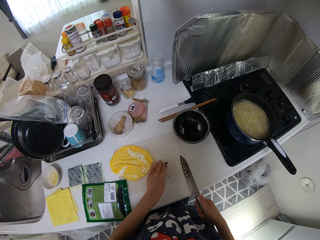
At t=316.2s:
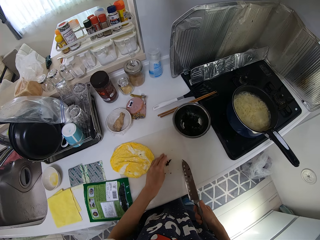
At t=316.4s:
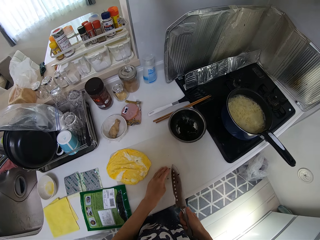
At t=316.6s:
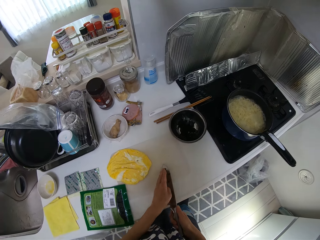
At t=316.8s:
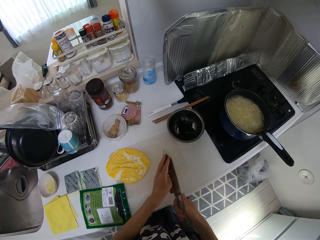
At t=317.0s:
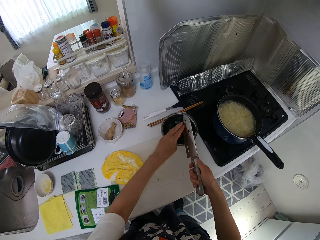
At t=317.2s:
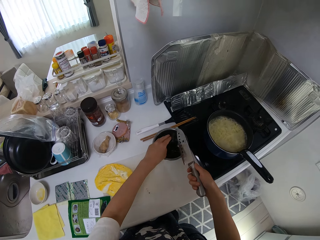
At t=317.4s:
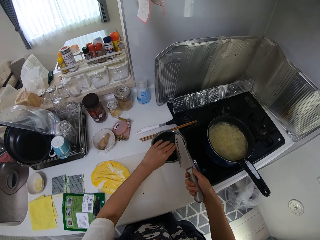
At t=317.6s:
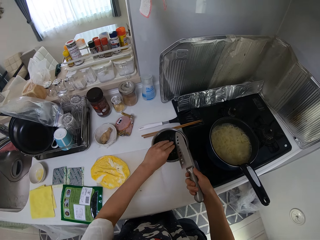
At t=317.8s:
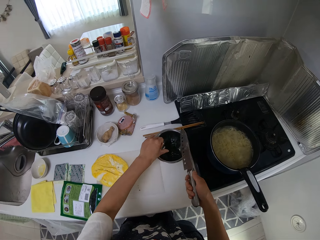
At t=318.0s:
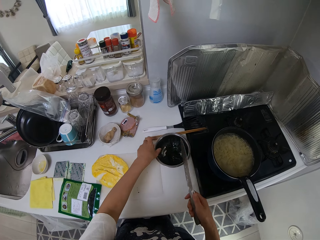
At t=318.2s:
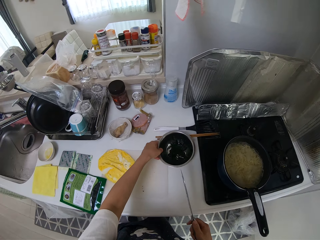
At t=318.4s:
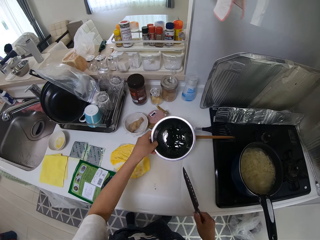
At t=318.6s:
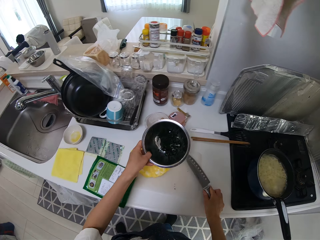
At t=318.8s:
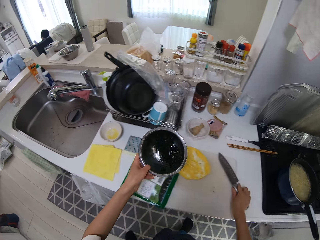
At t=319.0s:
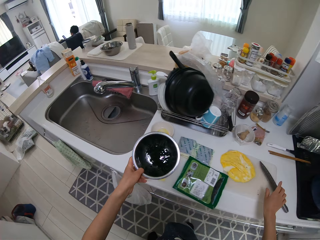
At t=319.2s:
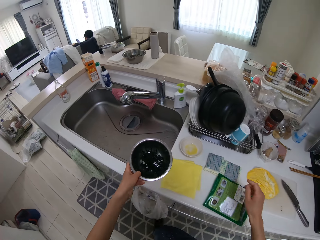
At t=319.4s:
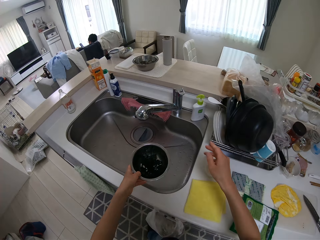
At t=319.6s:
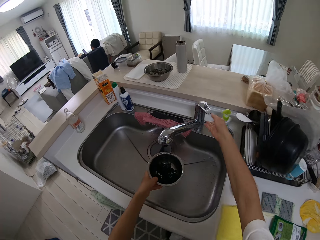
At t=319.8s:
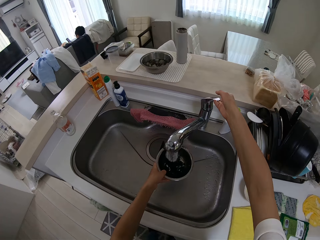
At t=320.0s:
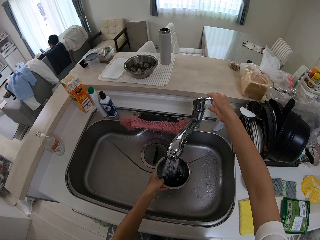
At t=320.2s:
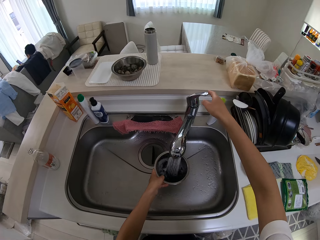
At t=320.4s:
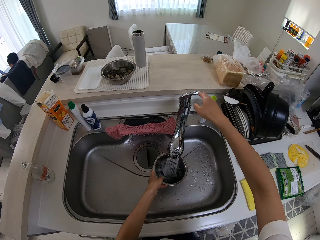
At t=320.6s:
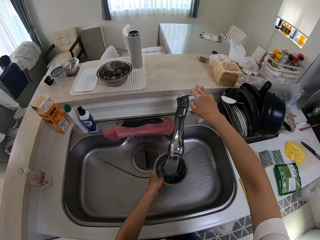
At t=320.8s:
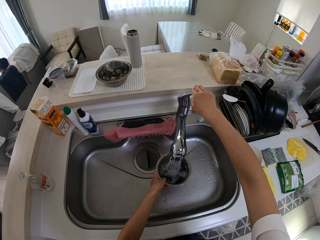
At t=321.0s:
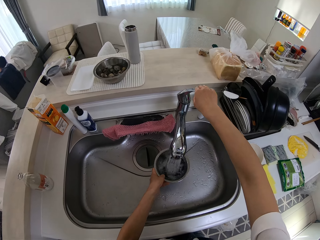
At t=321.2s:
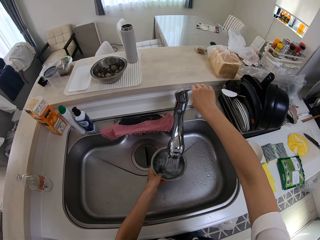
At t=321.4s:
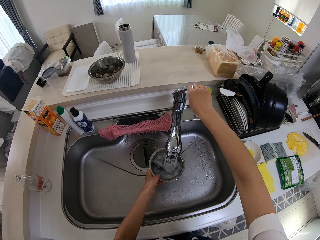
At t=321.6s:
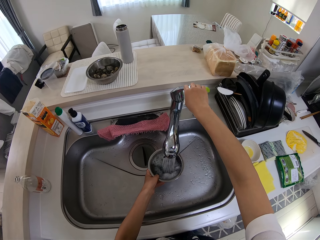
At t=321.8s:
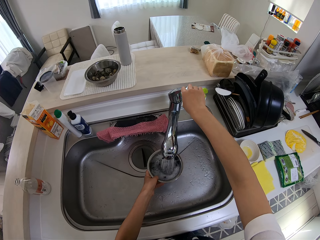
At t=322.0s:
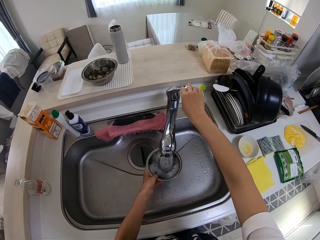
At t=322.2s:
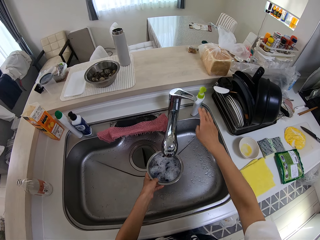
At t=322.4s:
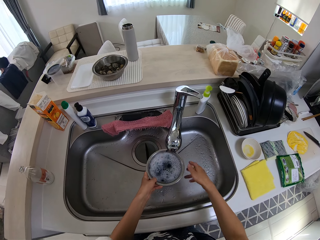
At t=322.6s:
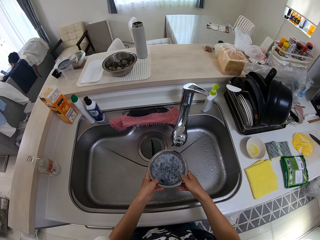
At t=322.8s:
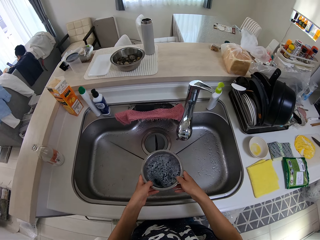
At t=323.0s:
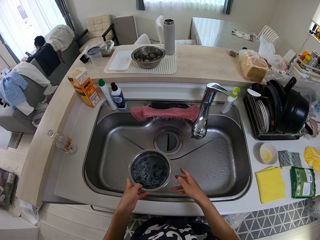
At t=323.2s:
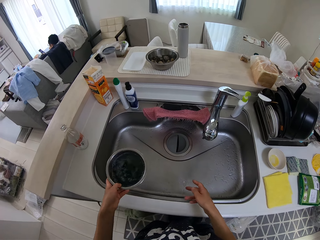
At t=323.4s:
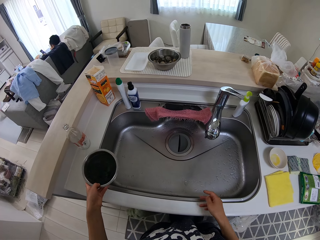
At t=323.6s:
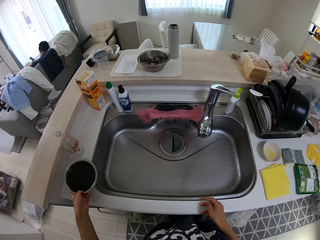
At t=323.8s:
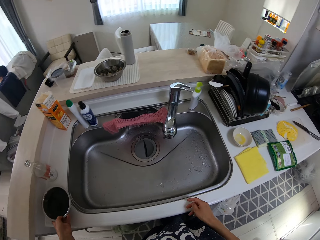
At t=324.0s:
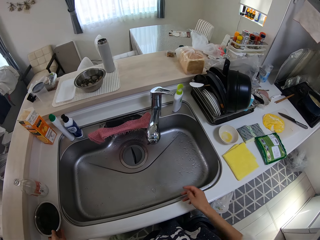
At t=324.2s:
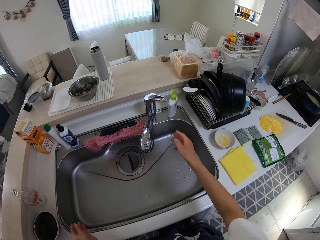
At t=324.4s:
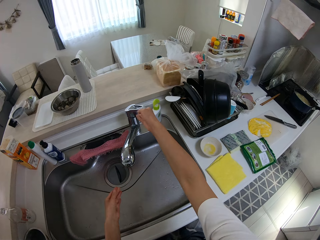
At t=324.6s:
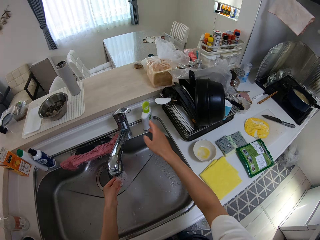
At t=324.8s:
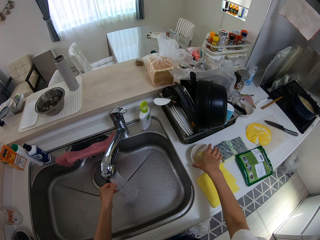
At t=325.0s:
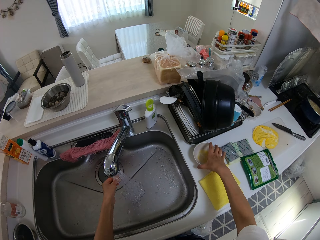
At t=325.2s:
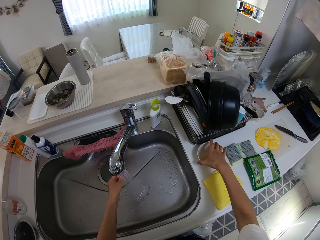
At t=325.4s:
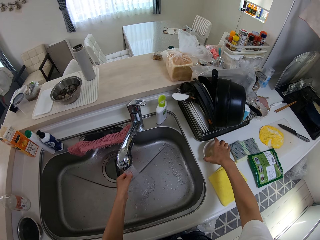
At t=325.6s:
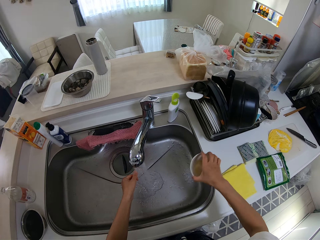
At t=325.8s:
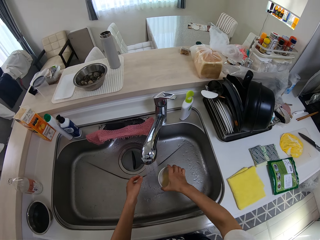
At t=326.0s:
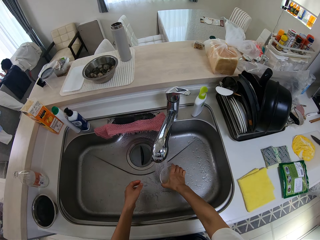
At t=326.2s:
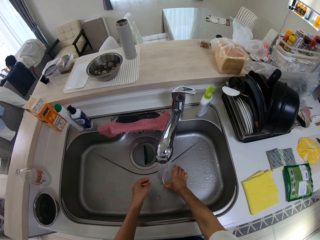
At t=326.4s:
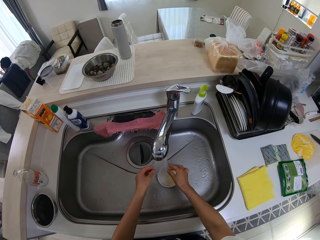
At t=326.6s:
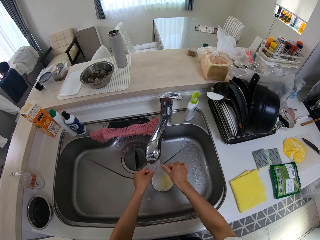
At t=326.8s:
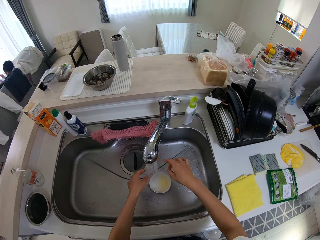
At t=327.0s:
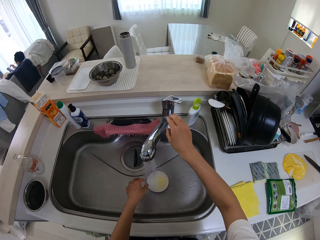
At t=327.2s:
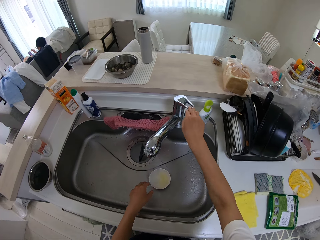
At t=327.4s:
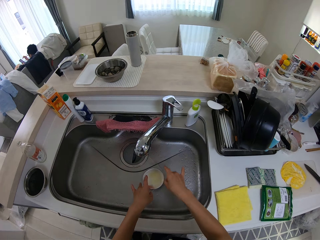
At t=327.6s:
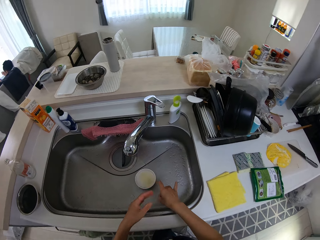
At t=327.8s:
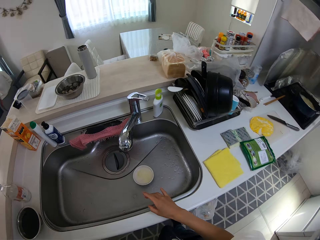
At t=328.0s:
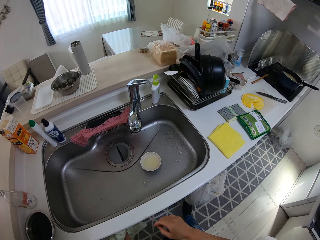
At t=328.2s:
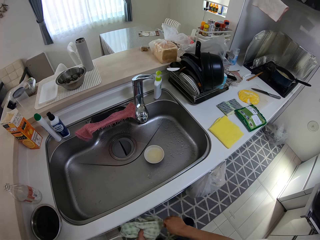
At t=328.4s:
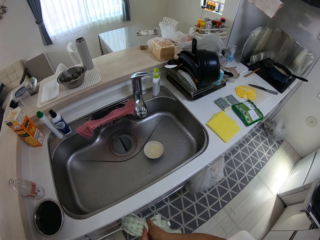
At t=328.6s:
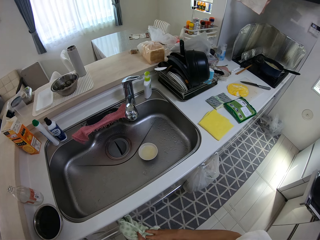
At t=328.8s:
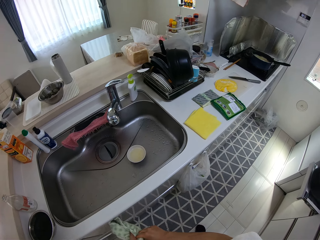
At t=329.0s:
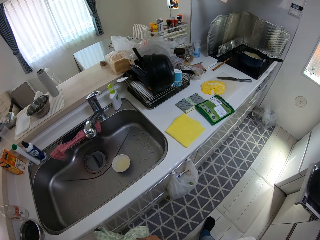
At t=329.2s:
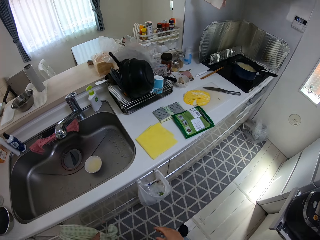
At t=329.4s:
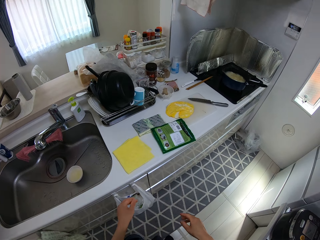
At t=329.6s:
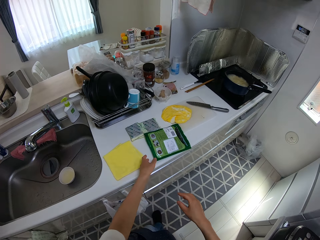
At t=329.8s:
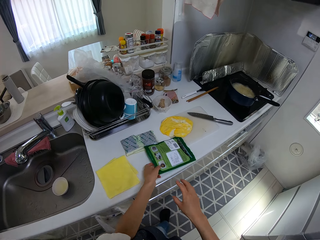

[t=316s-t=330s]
The camera wearer takes the plate, moves the bowl into the sink. They drop the knife on the cabinet. They move a step. They open a tap on a sink in the kitchen. They fill the plate with water. They switch off the tap. They drop the bowl on the sink. They open the tap. They move the plate on the cabinet into the sink. They switch off the tap. They move a step. They wipe their hand with a towel. They move a step.

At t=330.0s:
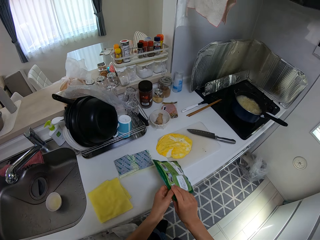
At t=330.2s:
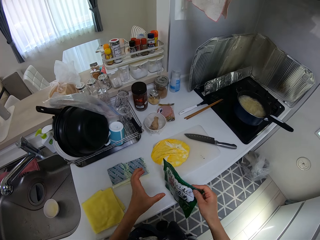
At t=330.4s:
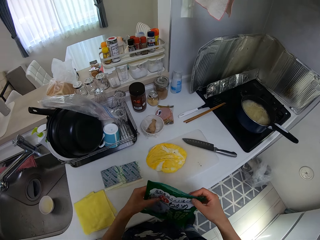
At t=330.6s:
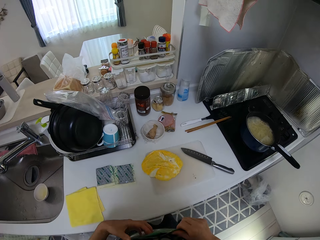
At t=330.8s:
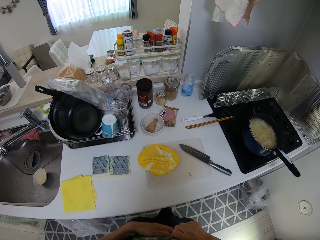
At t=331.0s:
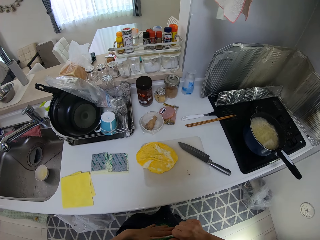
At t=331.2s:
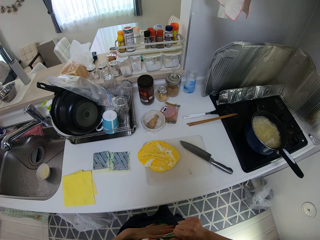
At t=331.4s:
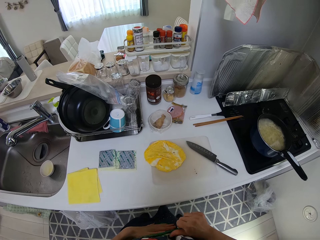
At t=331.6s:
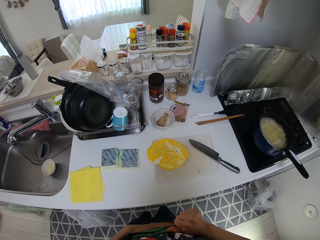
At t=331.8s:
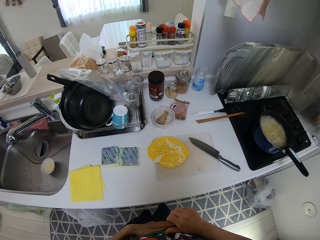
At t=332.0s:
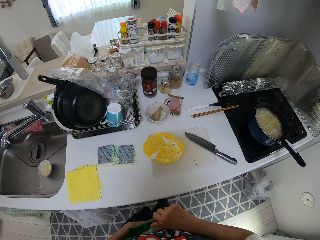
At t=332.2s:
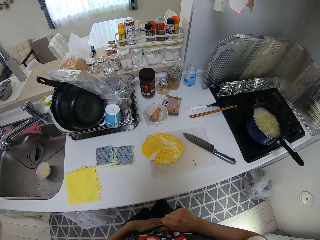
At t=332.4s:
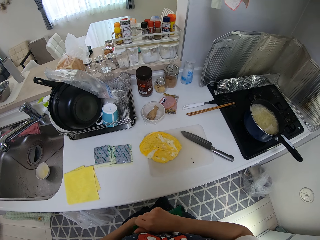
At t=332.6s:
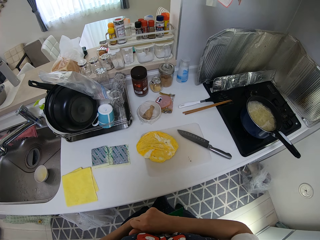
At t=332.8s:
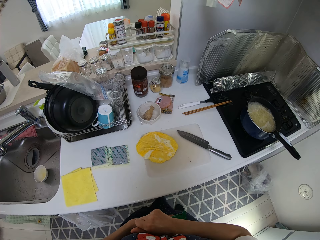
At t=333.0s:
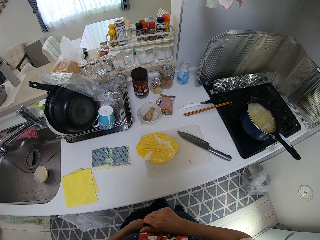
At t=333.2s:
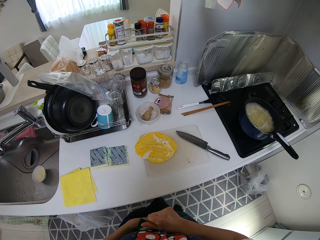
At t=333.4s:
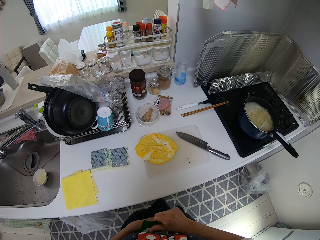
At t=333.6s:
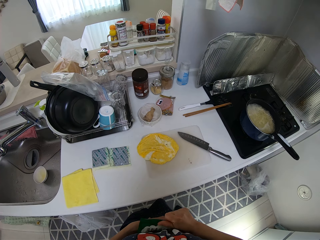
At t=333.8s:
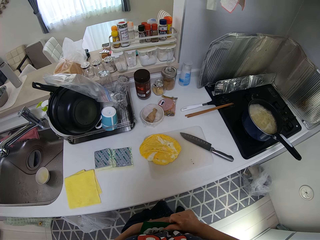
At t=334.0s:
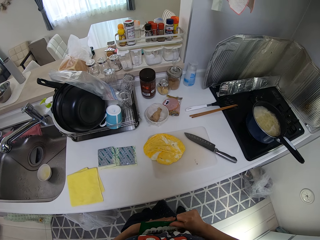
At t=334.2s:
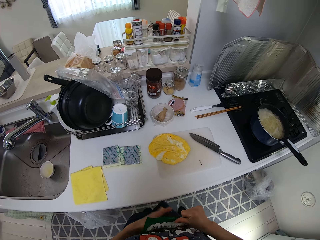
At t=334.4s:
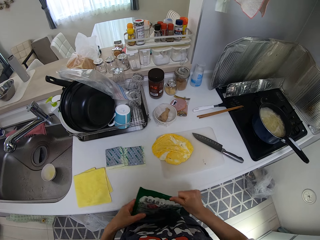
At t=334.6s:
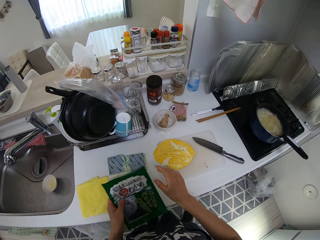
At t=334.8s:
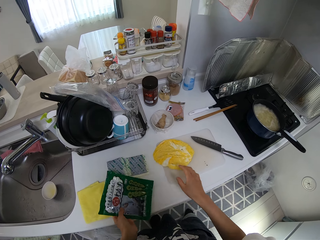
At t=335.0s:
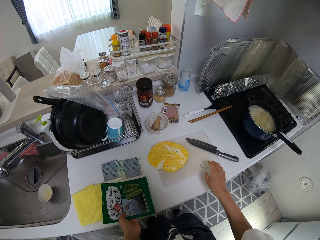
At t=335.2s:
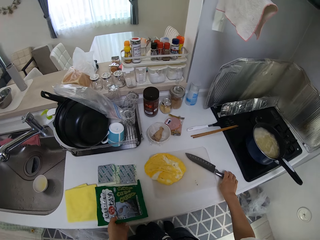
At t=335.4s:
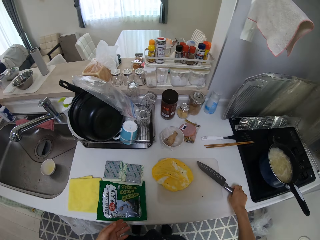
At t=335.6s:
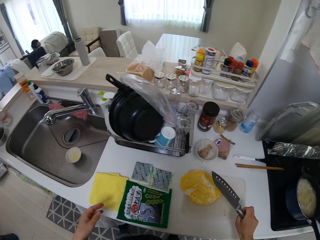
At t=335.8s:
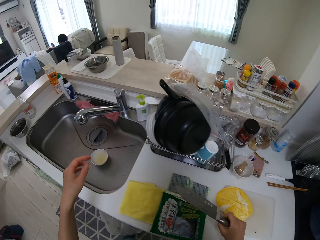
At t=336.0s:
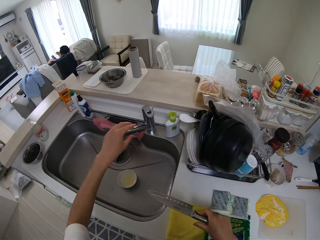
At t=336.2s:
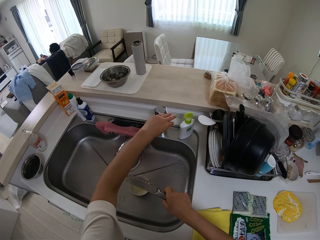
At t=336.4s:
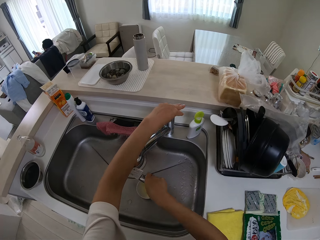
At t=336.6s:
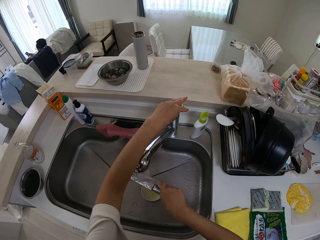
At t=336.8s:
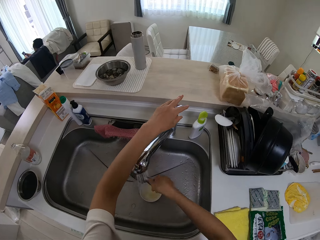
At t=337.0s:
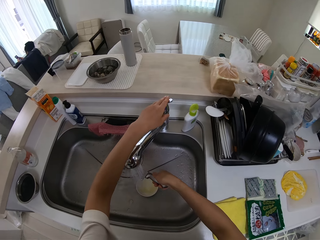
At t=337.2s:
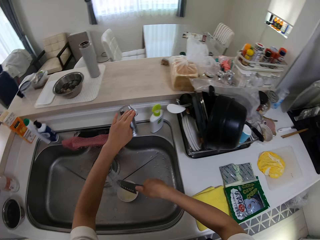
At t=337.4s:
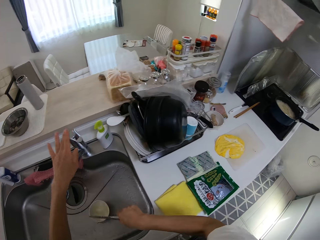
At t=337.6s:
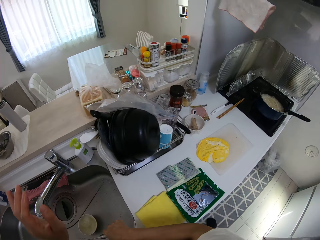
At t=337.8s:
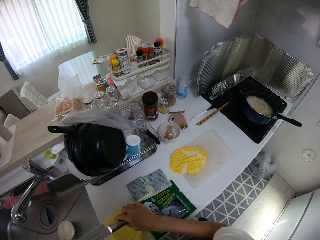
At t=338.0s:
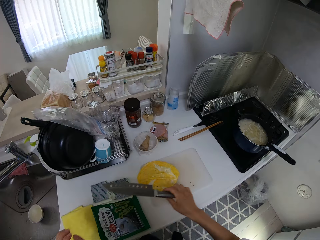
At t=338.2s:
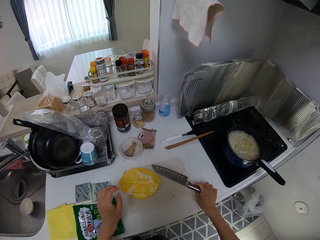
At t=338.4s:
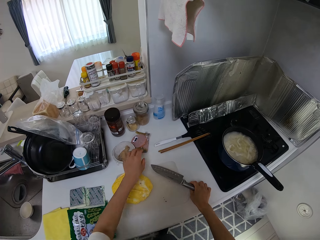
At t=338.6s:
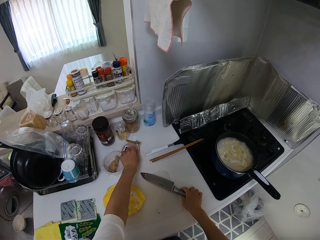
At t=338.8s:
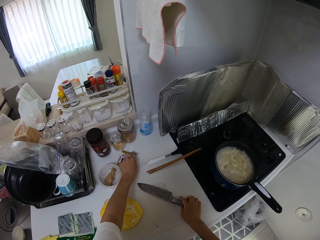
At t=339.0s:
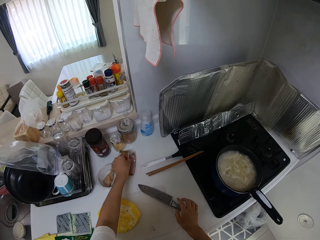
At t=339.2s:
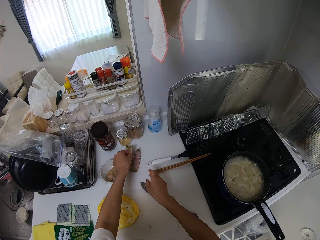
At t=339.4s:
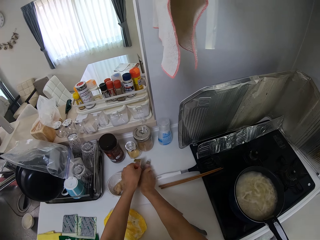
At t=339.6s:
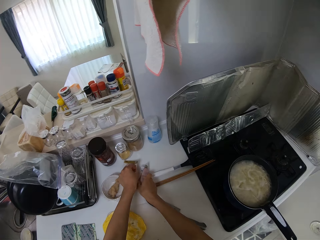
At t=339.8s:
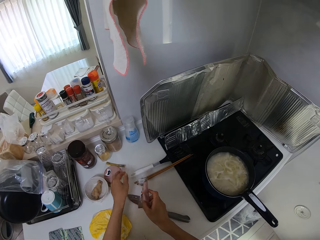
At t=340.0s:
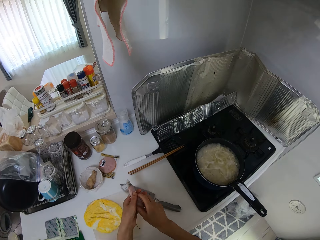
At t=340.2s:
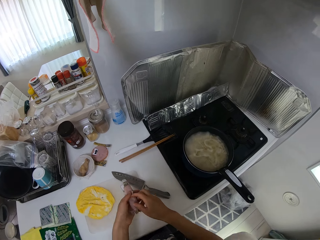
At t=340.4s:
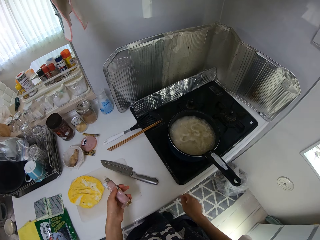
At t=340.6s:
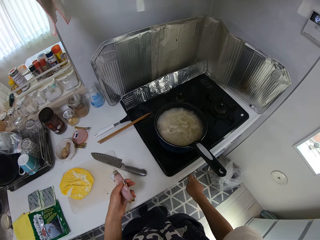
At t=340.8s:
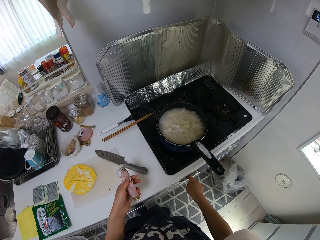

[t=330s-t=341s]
The camera wearer picks up the nylon or polythene bag on the cabinet with both hands. She seals the polythene bag, folds the nylon. She drops the nylon on the cabinet. She picks up the knife on the cabinet with her right hand. She moves a step. She opens the tap. She rinses the knife in the sink. She switches off the tap. She moves a step. She drops the knife on the cabinet. She takes the meat. She picks up the nylon on the cabinet with her right hand.
